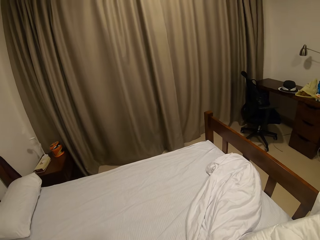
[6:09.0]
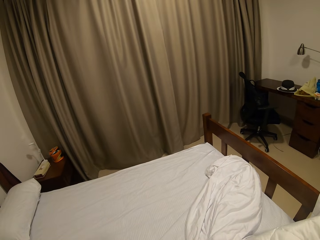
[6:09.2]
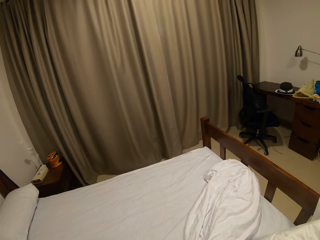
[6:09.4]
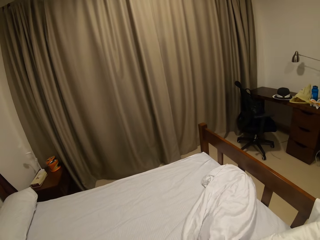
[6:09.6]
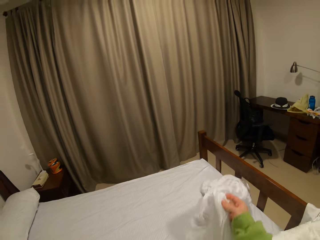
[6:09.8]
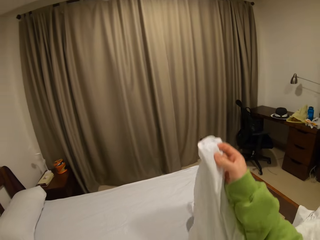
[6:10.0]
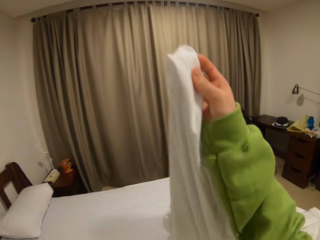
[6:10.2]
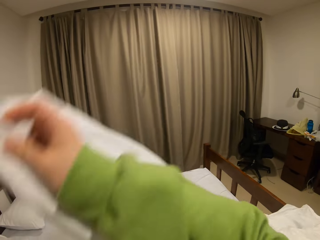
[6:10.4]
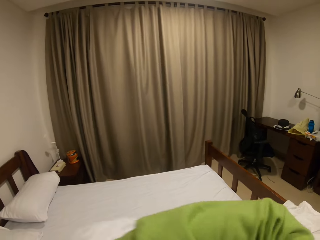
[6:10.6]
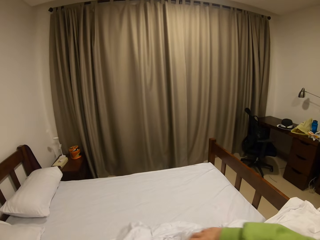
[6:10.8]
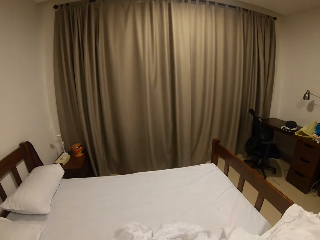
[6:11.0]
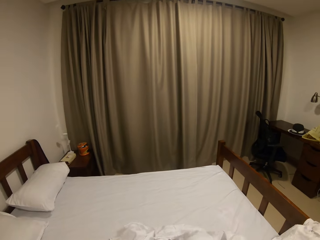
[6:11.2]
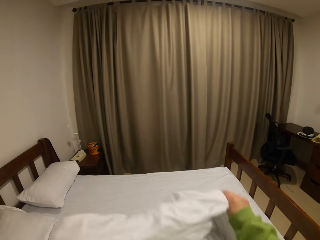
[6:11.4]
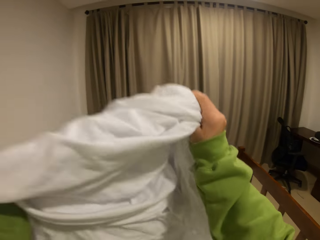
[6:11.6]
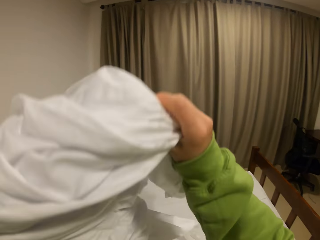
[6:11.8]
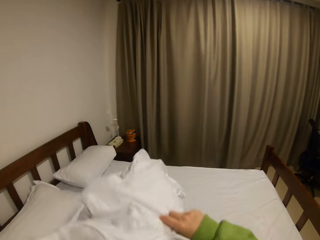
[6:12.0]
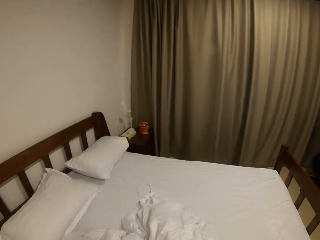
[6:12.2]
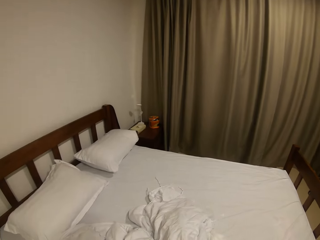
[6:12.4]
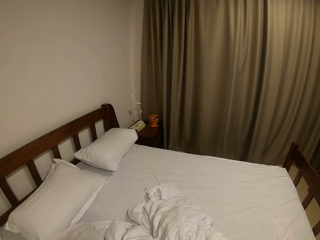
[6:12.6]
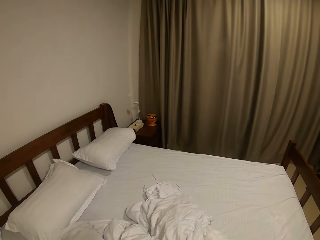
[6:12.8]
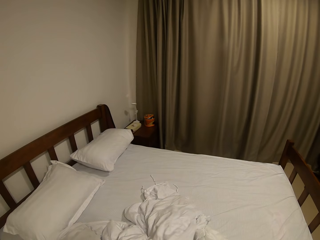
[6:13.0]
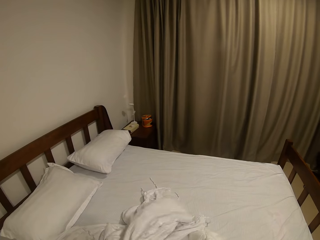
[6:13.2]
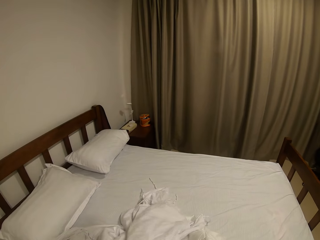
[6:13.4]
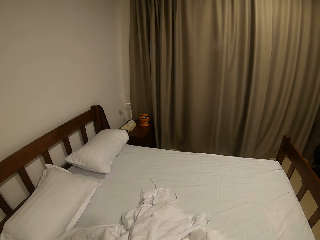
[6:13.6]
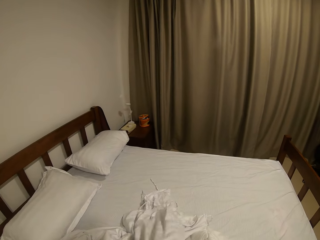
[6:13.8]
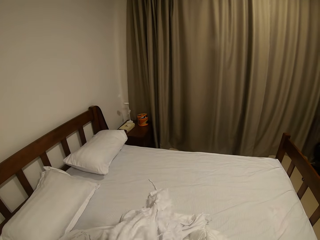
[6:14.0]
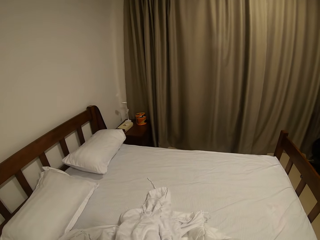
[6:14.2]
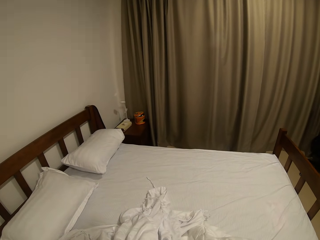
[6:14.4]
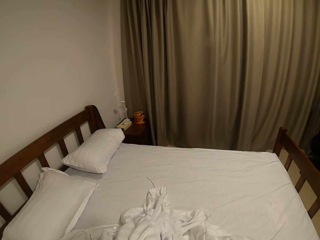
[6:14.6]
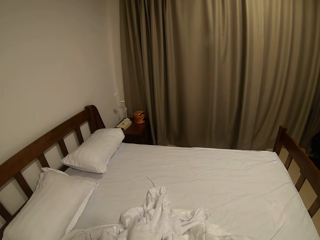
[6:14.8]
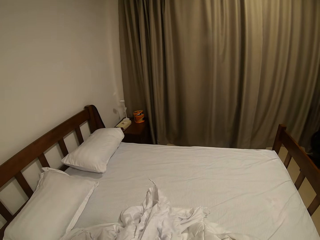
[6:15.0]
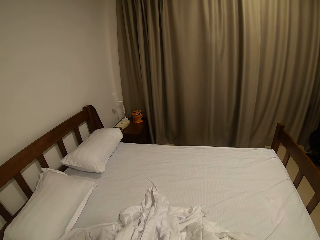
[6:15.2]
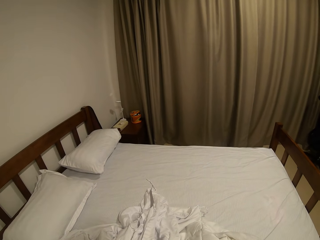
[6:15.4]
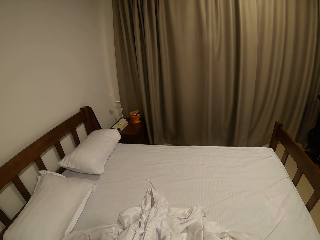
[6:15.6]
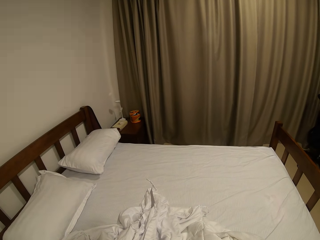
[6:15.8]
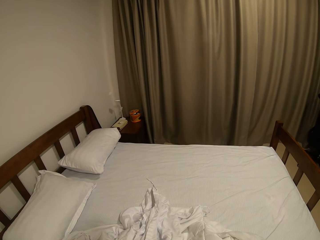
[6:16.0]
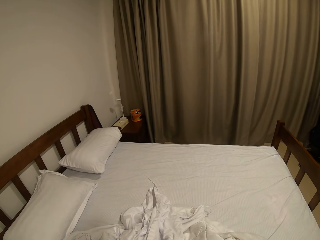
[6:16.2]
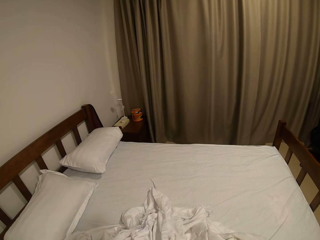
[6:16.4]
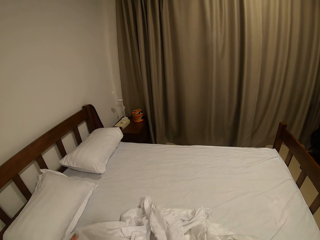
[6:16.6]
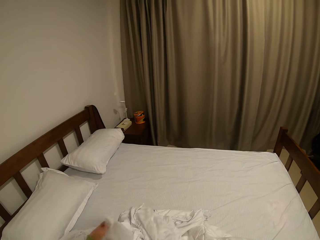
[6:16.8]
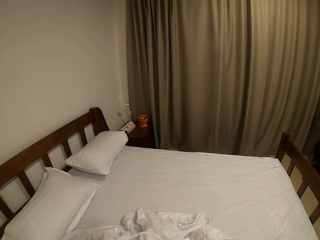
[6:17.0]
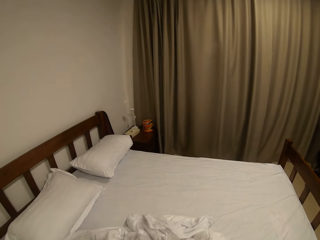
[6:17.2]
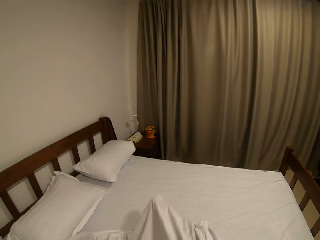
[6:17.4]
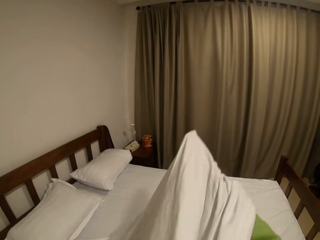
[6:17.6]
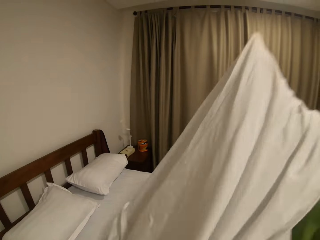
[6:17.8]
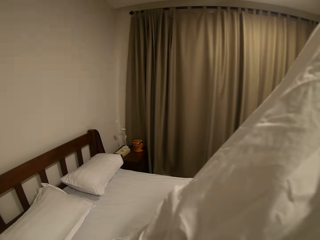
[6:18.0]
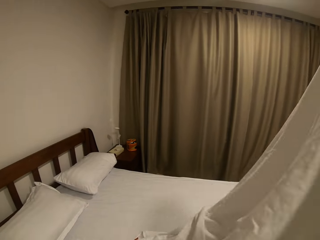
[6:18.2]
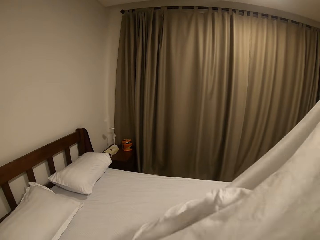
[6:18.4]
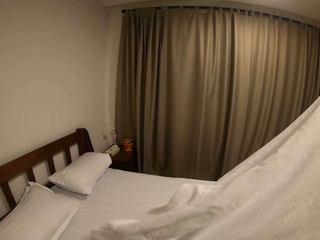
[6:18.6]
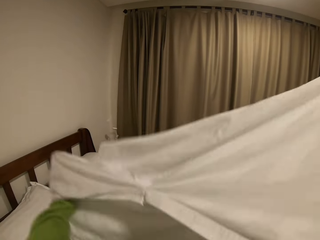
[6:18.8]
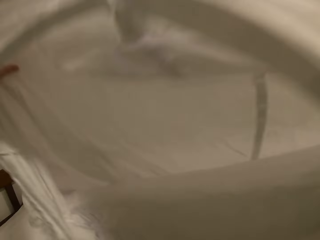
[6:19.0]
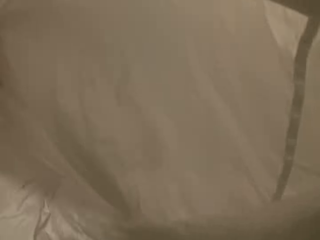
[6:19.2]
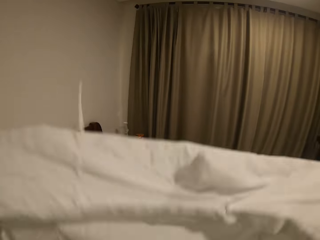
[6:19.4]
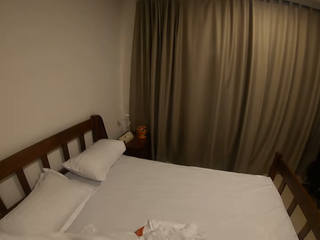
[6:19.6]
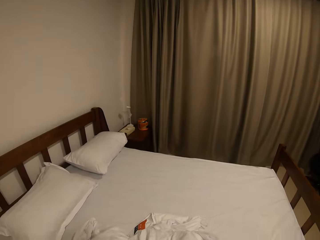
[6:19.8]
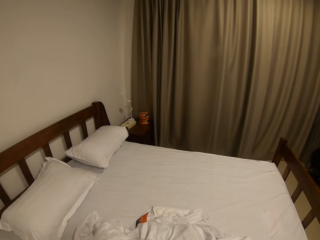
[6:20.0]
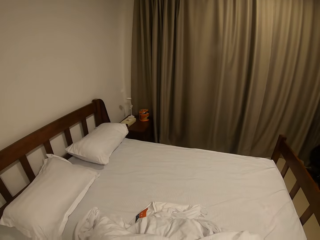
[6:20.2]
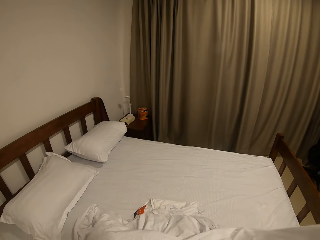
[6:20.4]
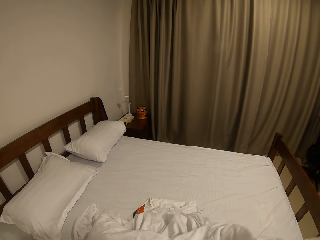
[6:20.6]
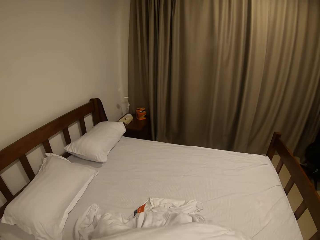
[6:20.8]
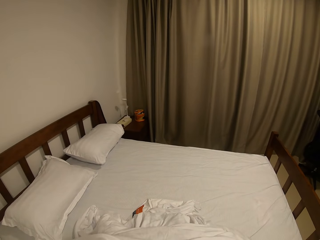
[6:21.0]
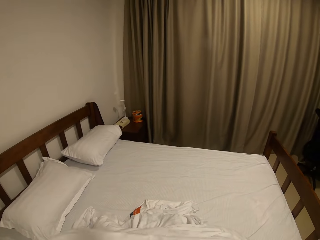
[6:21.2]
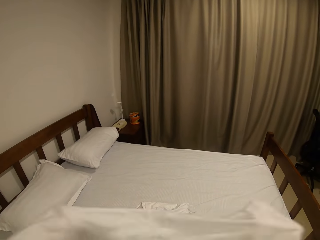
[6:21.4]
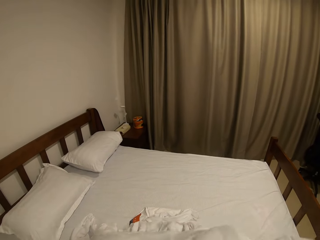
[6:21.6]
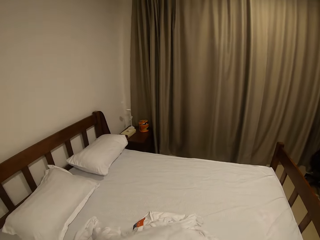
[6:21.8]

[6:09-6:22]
The camera wearer takes the duvet case. They spread the duvet case. They put the duvet in the case.

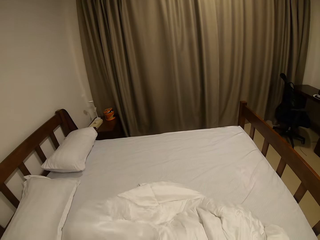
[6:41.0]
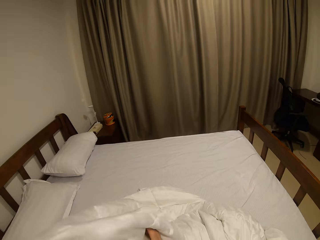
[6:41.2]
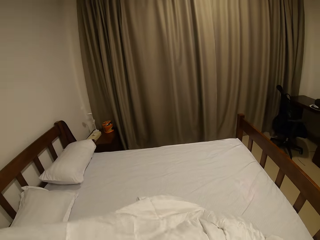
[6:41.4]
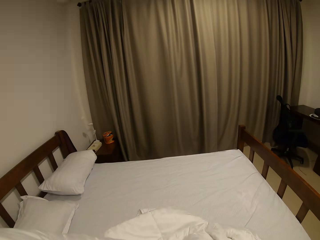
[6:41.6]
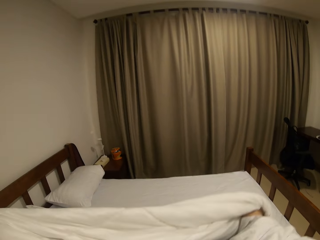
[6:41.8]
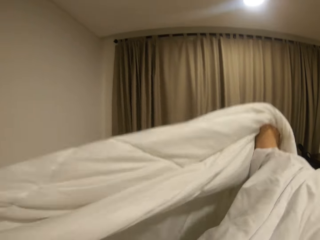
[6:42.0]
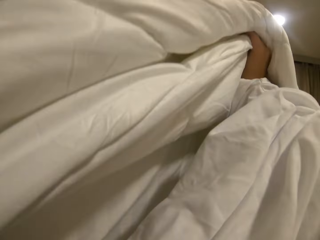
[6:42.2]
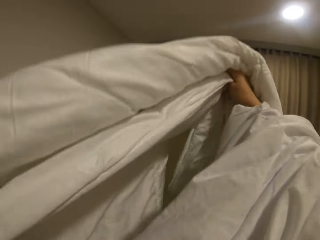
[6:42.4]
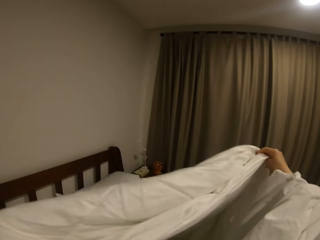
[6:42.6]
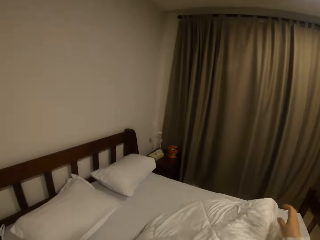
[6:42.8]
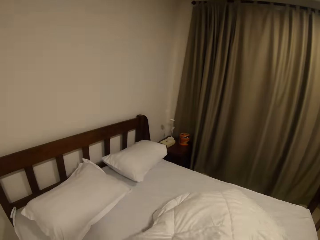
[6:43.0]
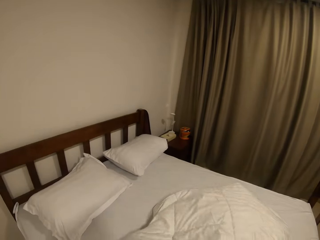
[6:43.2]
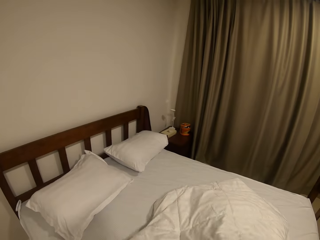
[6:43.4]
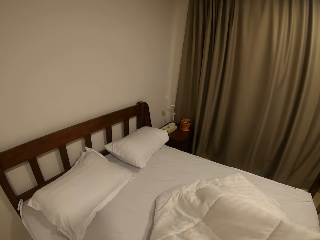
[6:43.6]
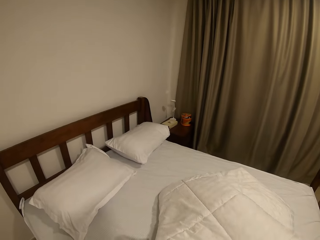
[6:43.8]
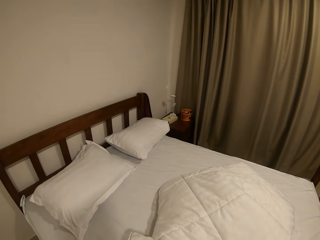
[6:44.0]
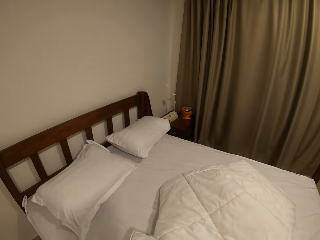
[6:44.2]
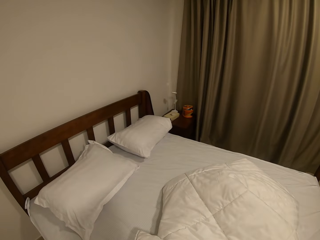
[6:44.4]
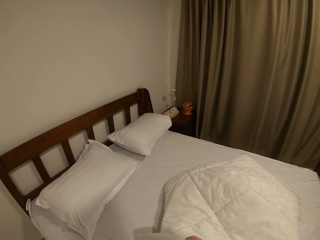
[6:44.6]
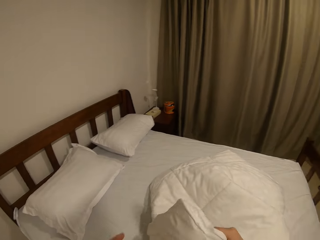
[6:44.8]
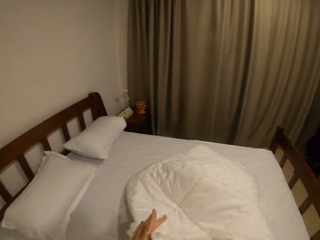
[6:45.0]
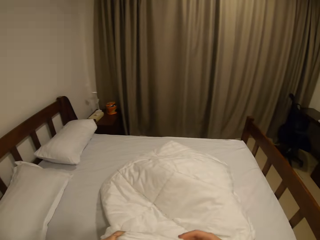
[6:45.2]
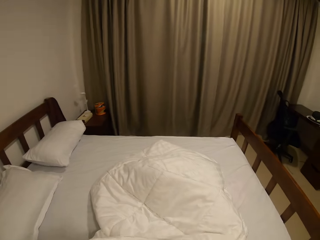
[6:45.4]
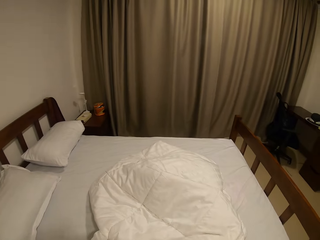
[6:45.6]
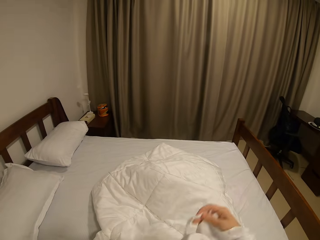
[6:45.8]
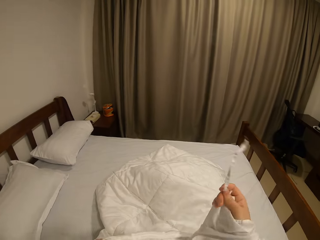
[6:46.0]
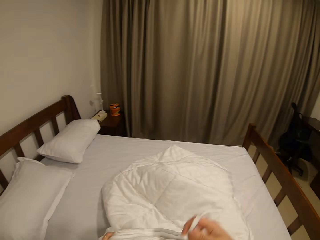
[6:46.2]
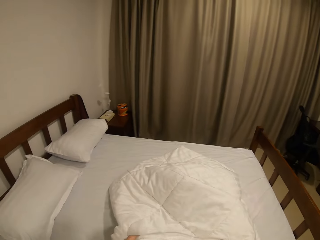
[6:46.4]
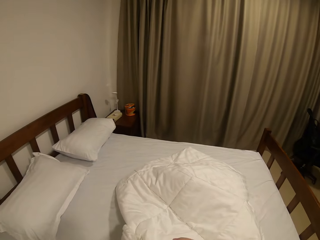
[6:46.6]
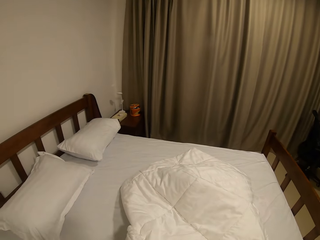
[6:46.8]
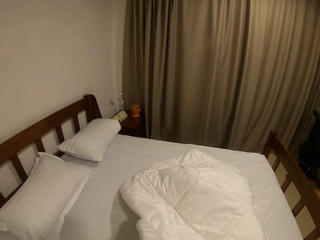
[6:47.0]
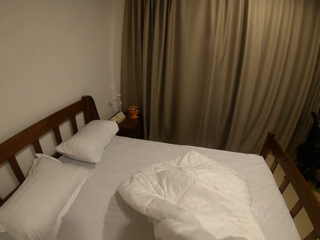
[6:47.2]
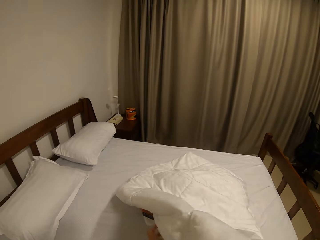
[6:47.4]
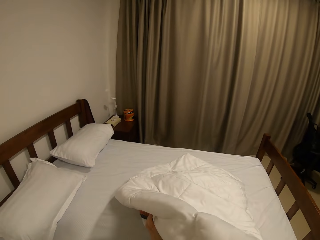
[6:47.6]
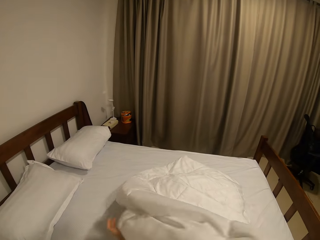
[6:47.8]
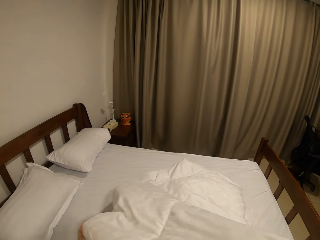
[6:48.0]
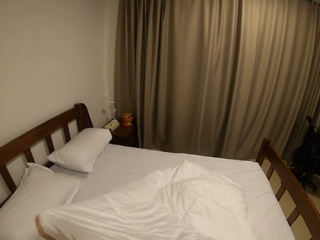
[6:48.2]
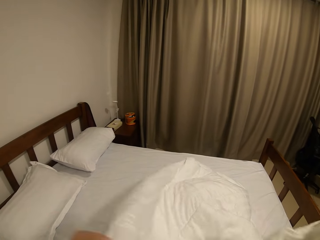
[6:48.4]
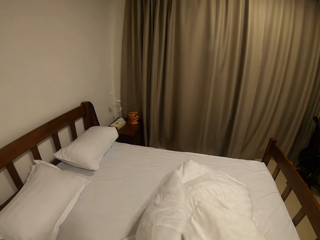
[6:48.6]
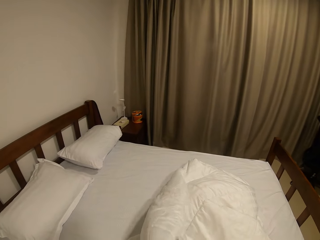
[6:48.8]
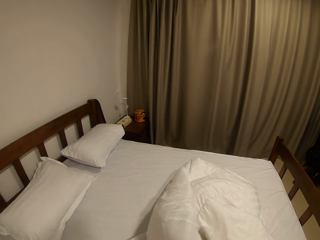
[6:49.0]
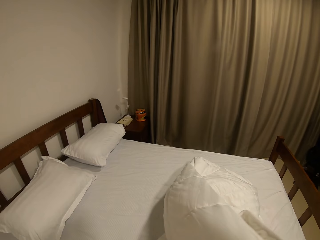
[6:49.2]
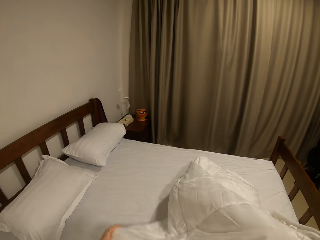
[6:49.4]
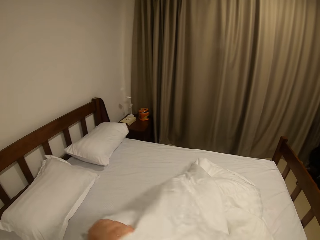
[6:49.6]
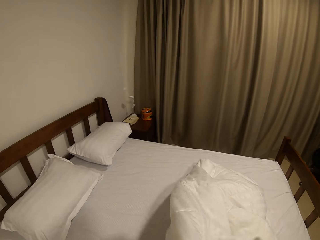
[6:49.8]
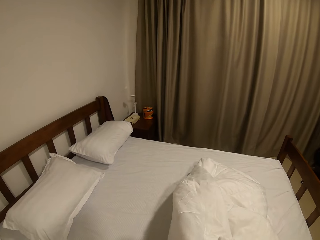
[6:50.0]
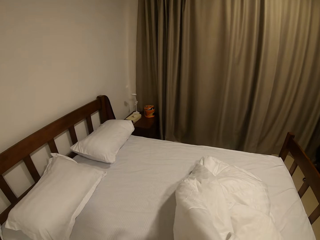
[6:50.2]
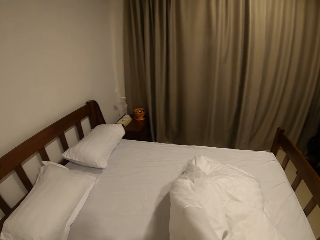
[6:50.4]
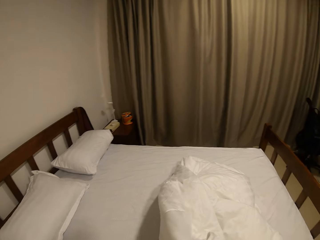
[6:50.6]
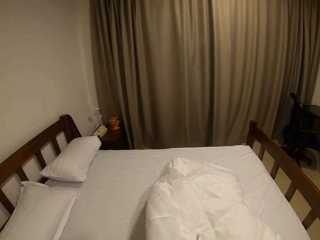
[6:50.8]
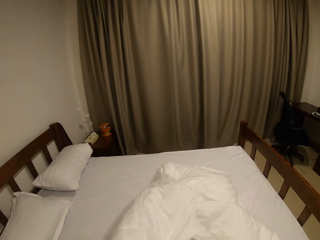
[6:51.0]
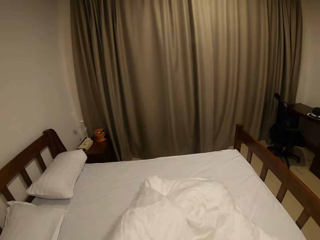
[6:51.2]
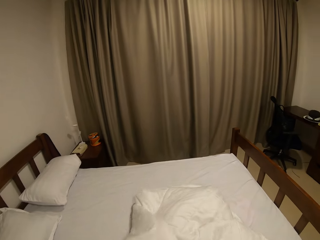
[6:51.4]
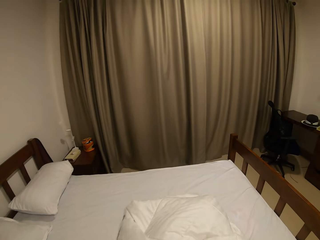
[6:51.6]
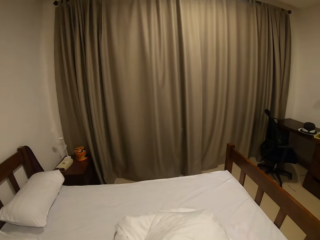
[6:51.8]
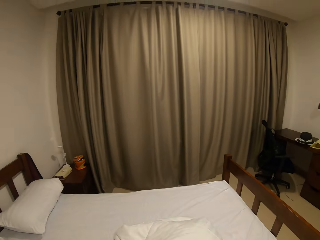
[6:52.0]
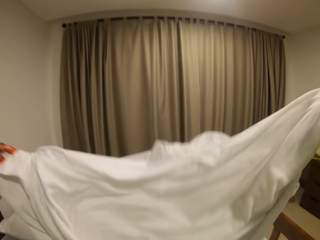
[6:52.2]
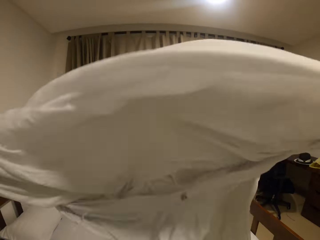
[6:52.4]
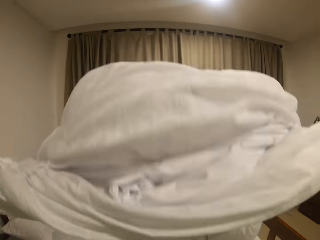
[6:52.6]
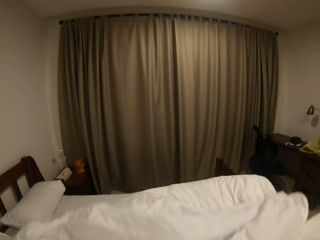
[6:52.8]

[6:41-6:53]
The camera wearer lifts up the duvet. They put the duvet on the bed. They fix the duvet in the duvet case.
